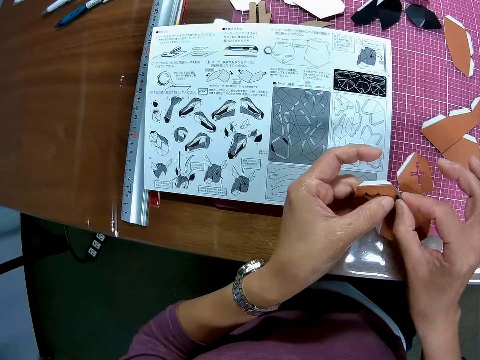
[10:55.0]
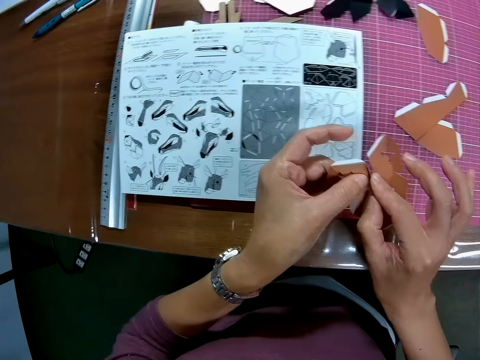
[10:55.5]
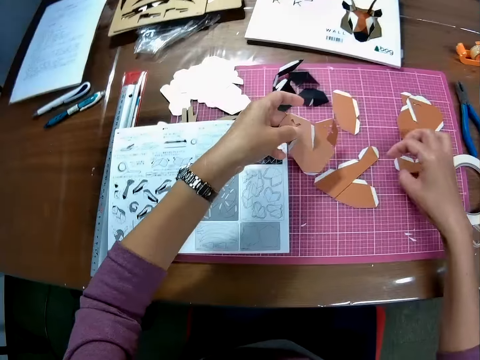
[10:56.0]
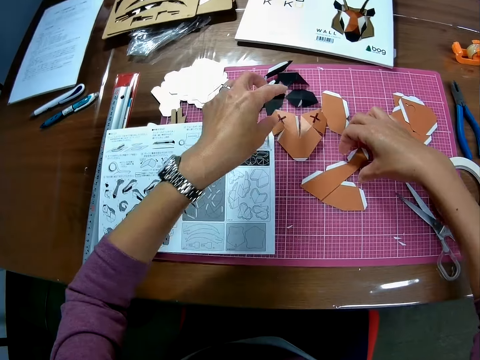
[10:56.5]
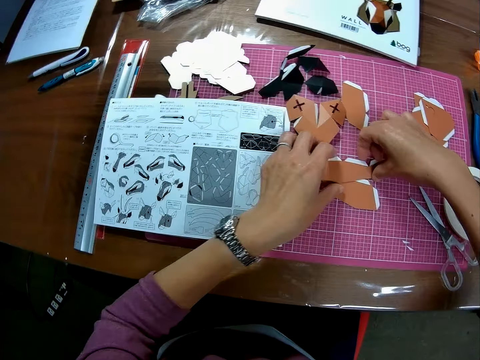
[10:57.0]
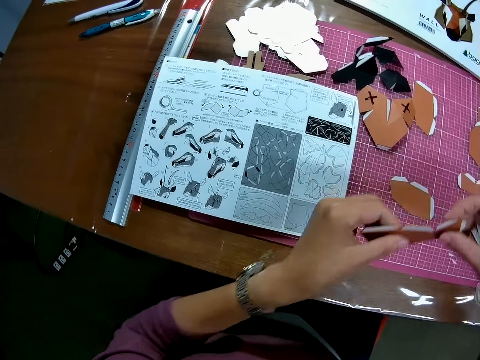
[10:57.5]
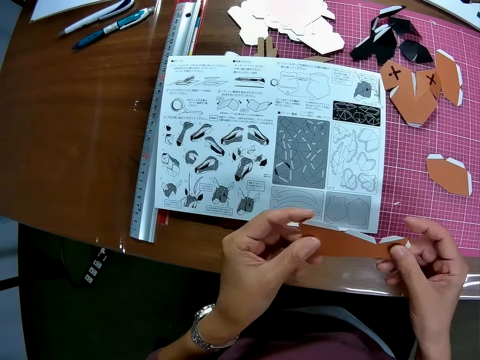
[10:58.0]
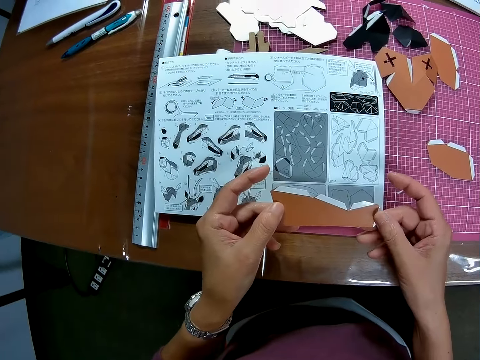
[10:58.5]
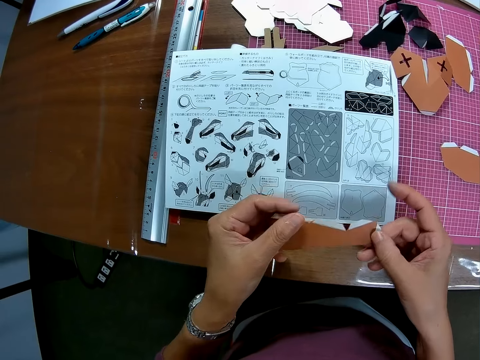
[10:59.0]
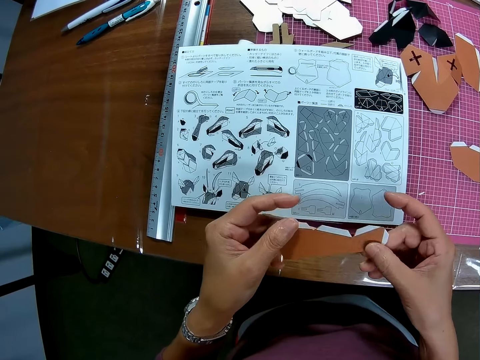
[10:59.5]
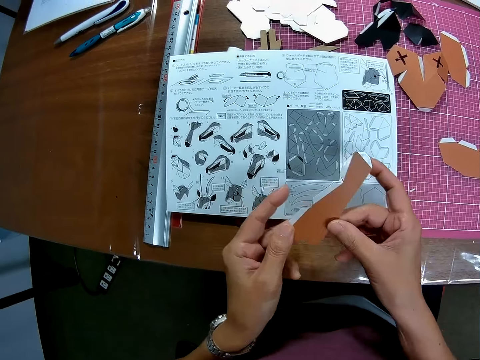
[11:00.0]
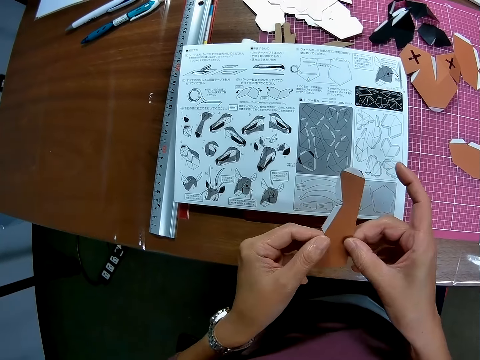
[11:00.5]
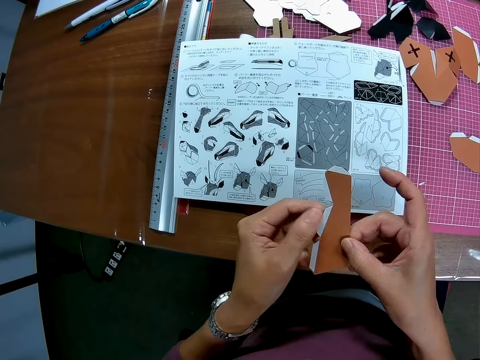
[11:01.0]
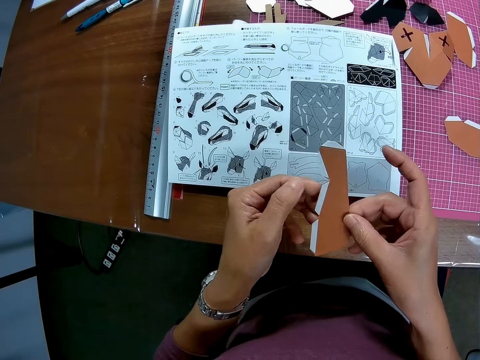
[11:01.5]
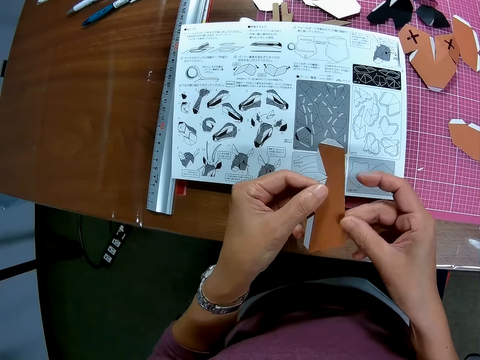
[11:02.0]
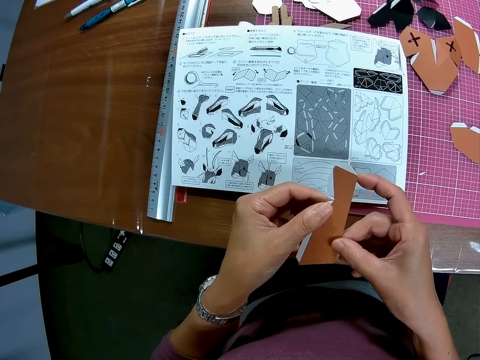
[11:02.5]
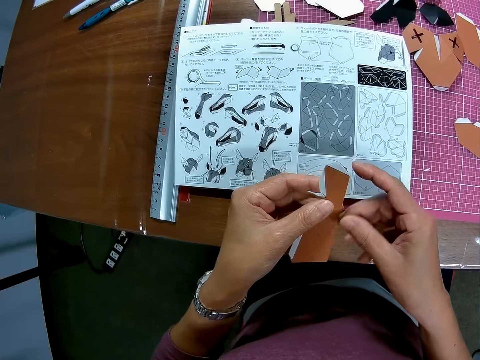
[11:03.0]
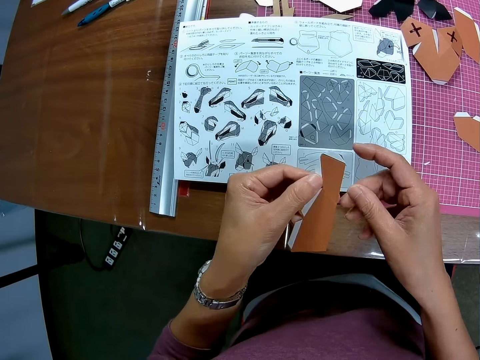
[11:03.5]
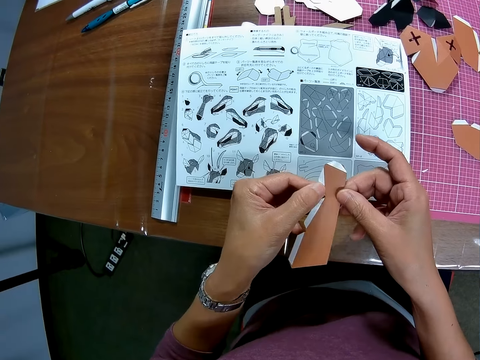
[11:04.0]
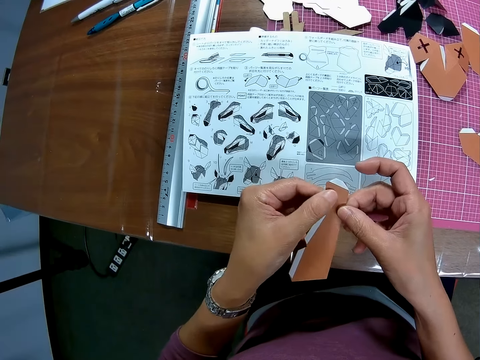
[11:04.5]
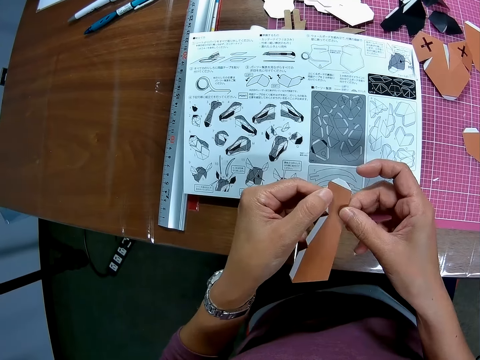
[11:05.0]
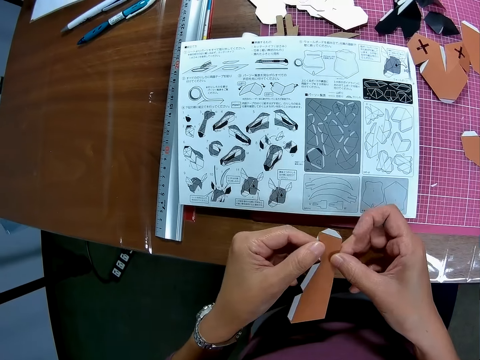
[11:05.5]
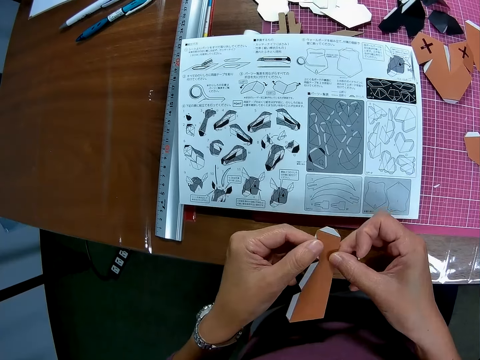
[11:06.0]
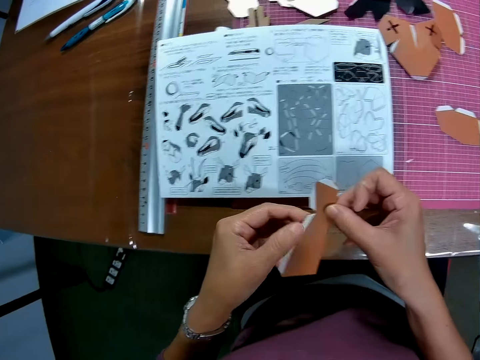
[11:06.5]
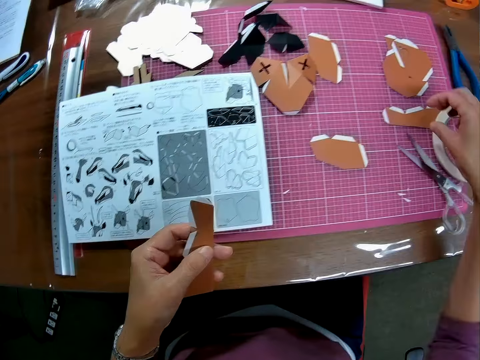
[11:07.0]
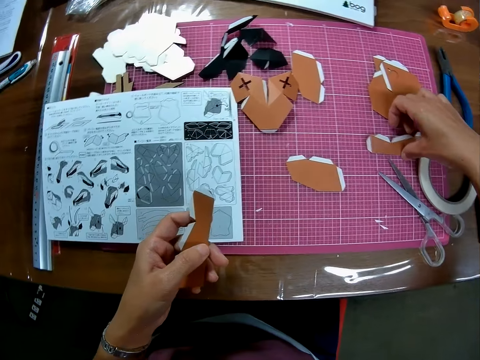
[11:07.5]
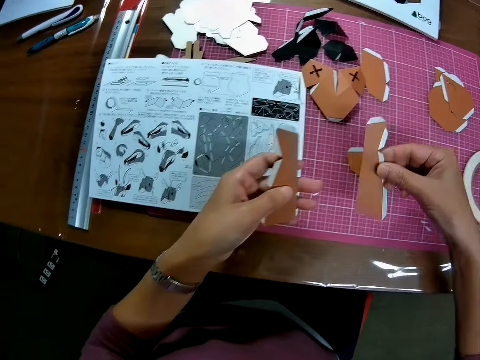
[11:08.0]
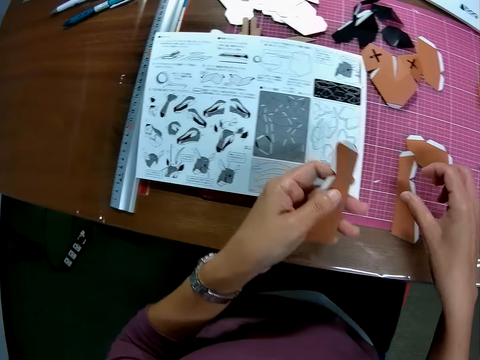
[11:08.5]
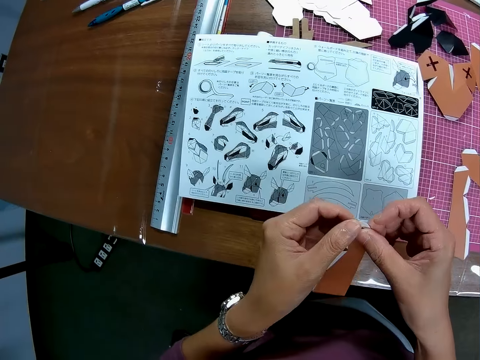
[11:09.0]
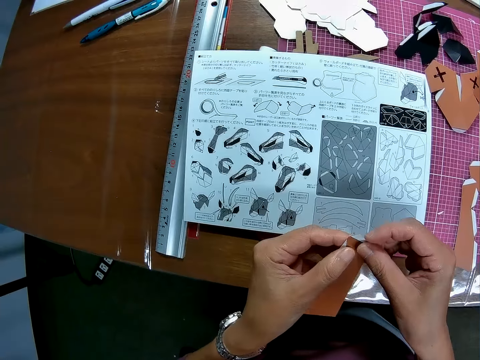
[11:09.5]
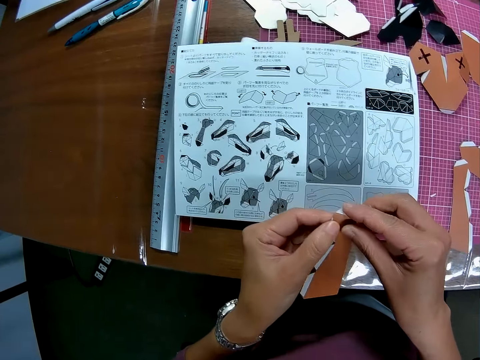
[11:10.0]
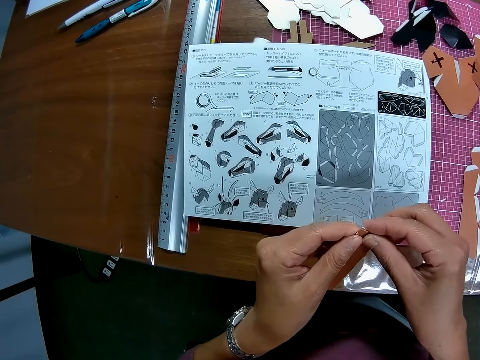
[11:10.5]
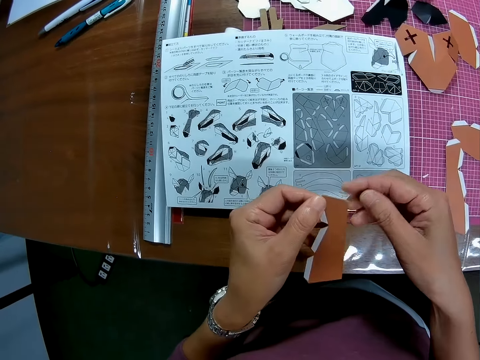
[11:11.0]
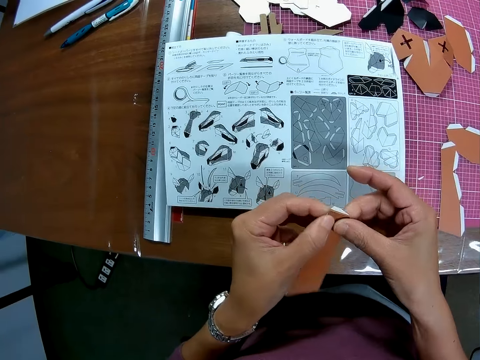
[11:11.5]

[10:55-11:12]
The camera wearer places the craft paper on the table. He takes the craft paper placed on the table. He holds the paper with both hands. He looks at the craft paper. He reads the sketch. He moves another paper on the table with his right hand. He folds the paper with both hands.

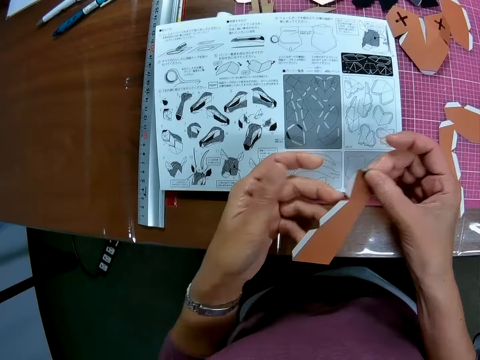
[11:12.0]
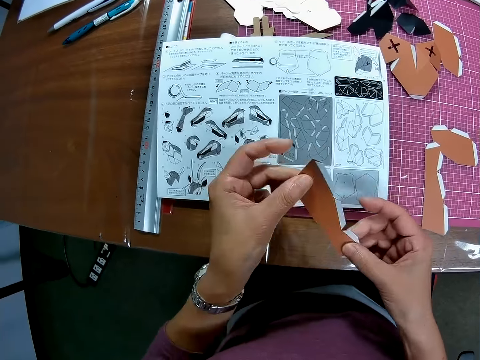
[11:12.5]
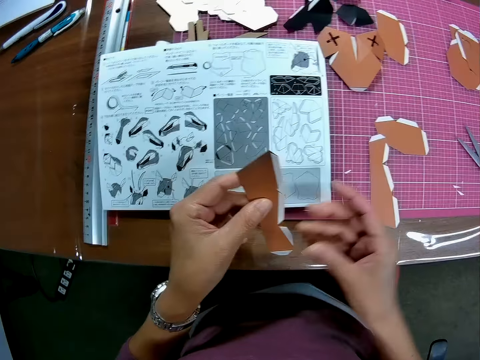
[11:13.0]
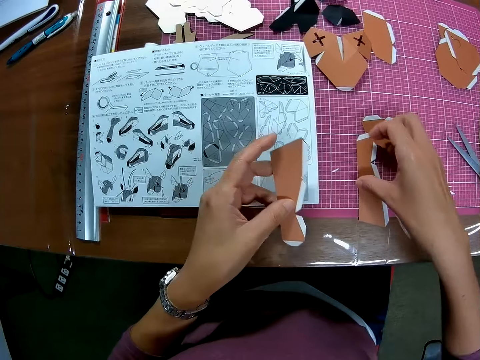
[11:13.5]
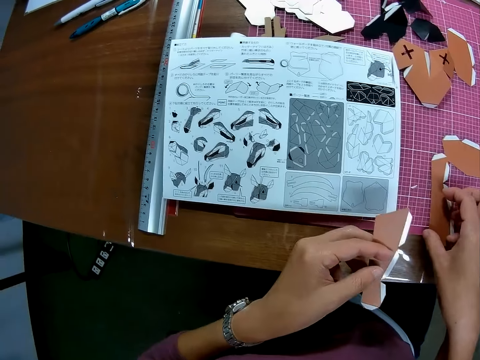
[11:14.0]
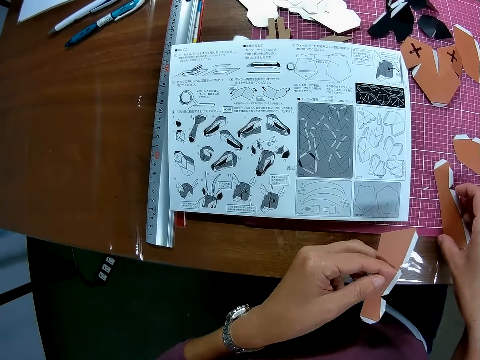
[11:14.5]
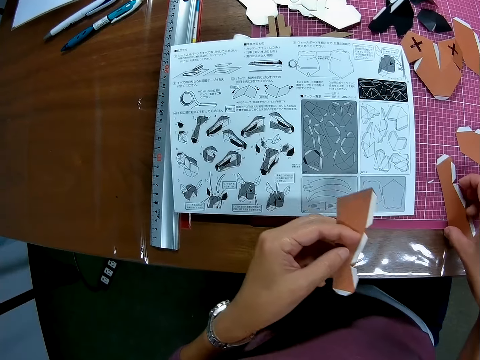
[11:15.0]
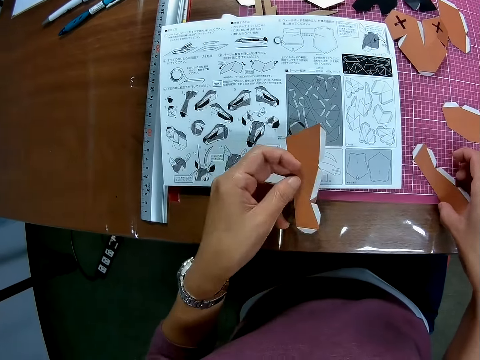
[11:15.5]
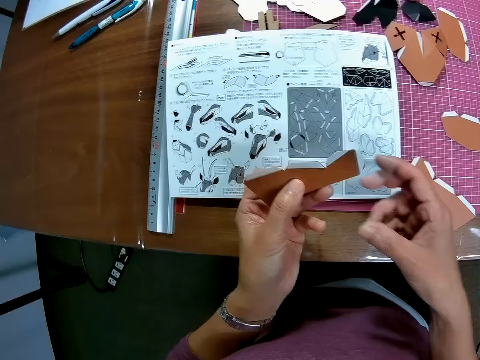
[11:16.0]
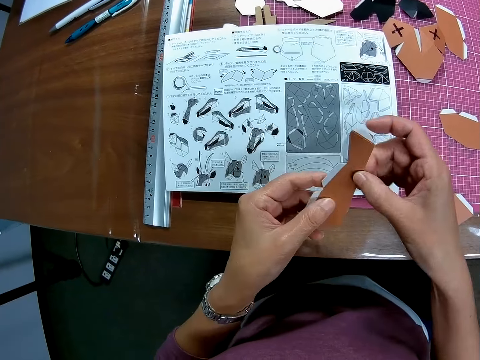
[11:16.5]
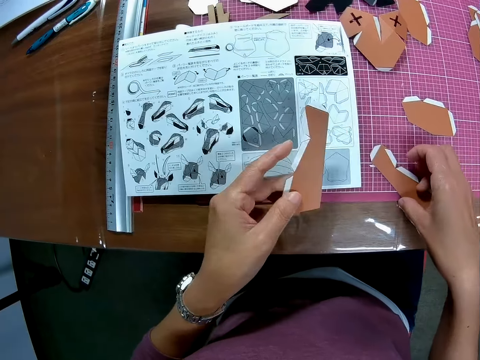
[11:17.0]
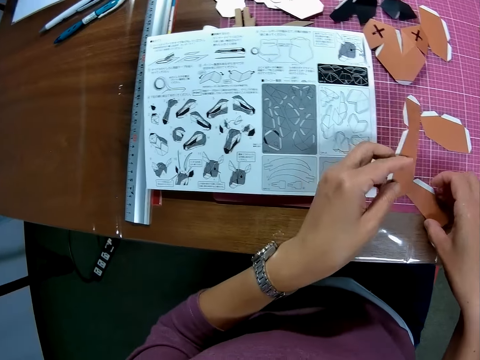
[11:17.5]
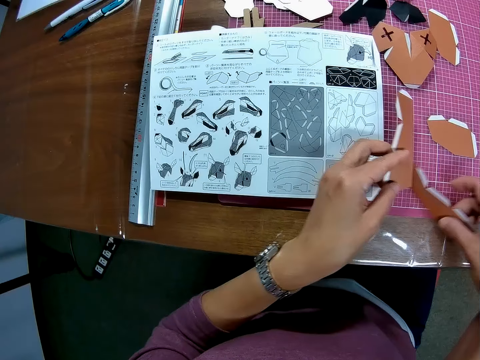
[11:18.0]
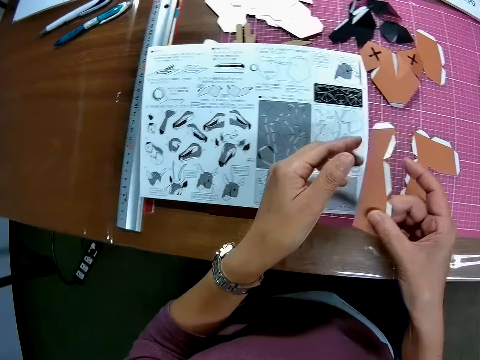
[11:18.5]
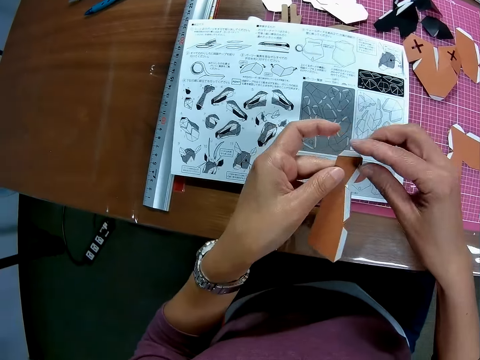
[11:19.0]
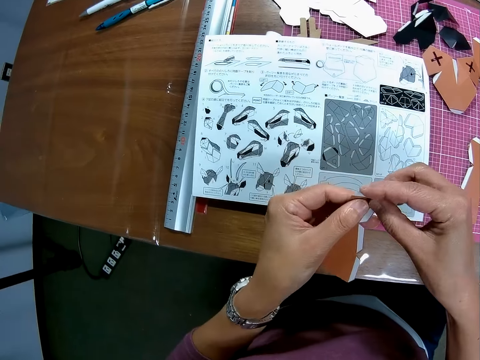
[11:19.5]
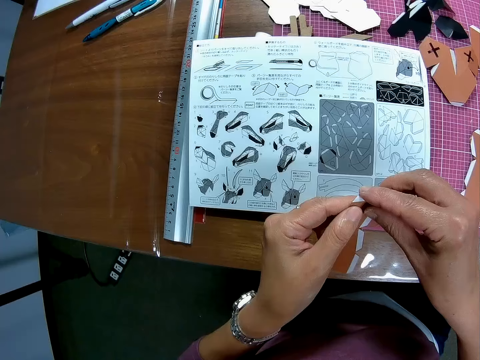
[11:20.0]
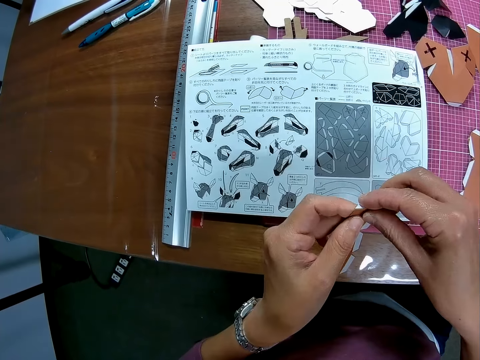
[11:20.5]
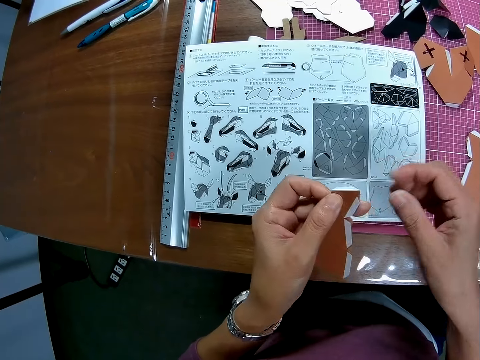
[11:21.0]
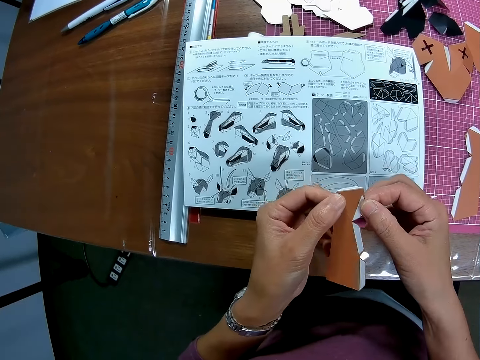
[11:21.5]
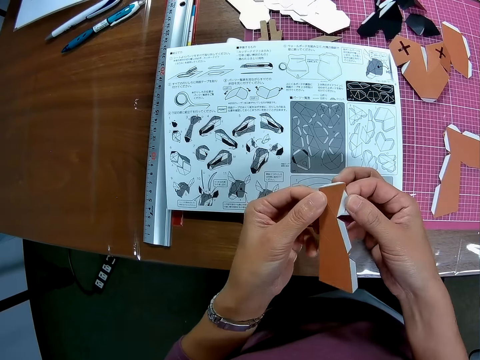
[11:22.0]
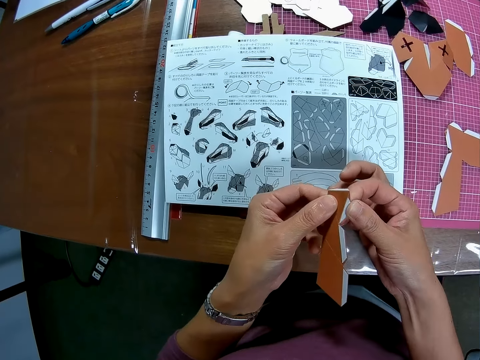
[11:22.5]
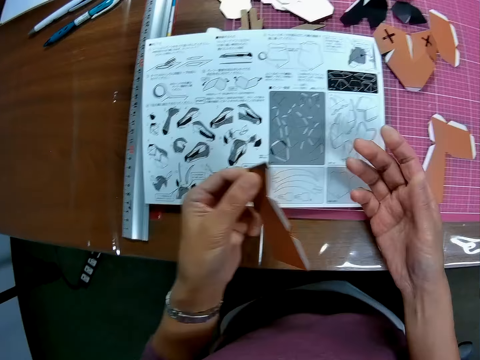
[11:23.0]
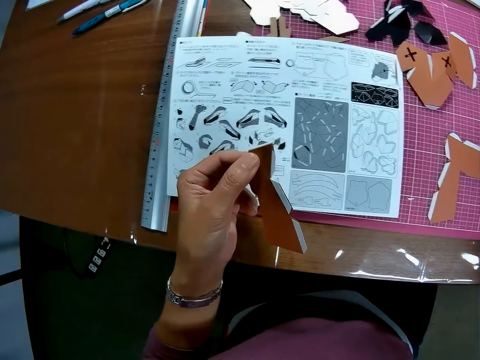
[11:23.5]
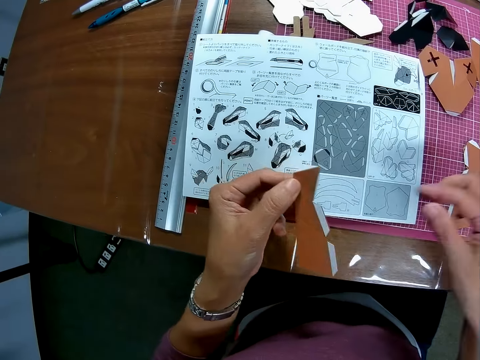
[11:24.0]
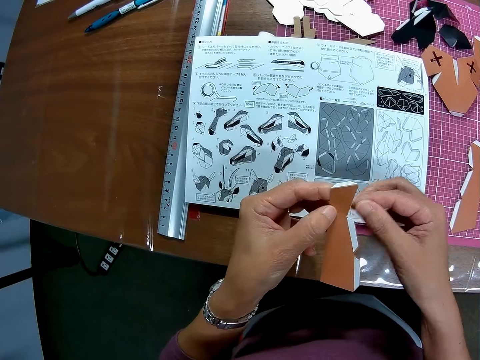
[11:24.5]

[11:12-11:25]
The camera wearer touches another paper on the cutting mat on the table. He reads the sketch. He turns the paper on his left hand with his right hand. He holds the craft paper. He picks another paper from the table with his right hand. He drops the paper on the table. He folds the paper with both hands.
